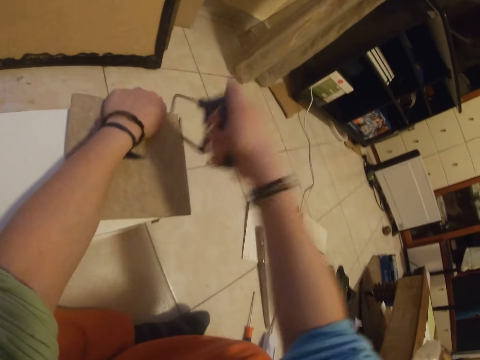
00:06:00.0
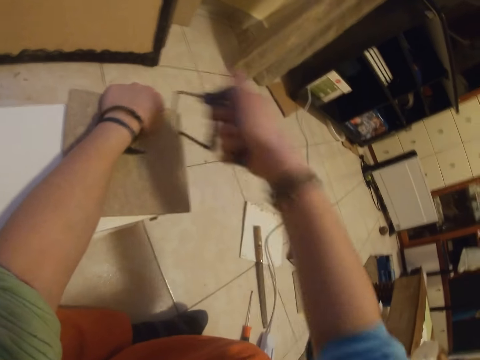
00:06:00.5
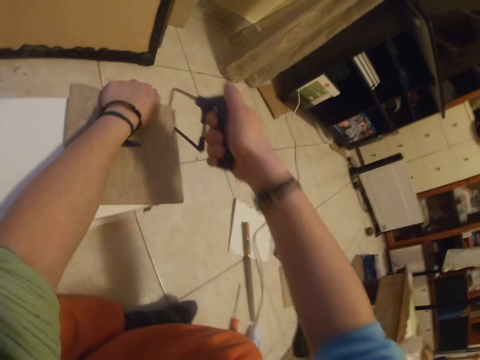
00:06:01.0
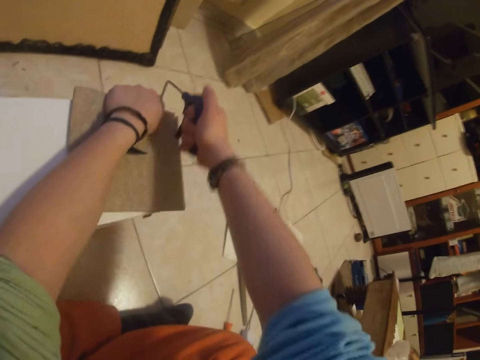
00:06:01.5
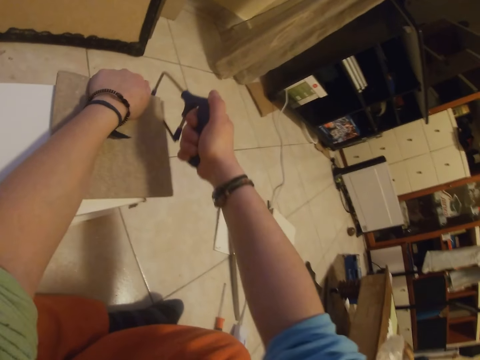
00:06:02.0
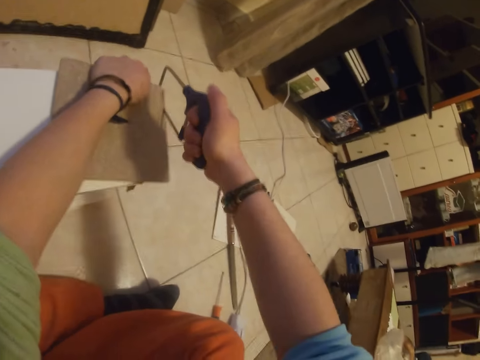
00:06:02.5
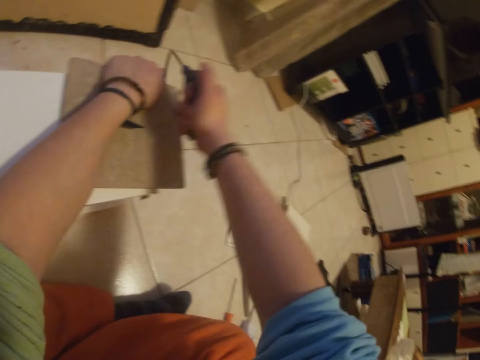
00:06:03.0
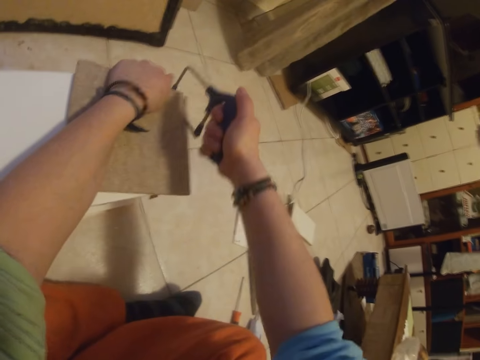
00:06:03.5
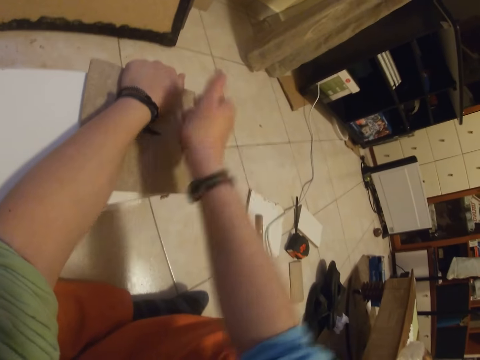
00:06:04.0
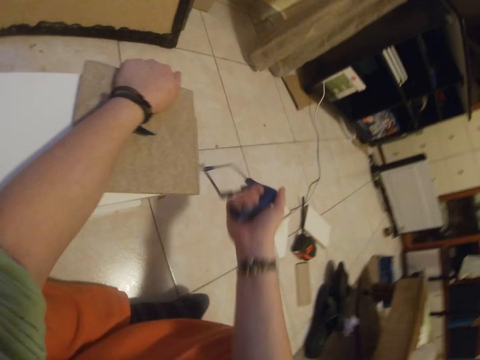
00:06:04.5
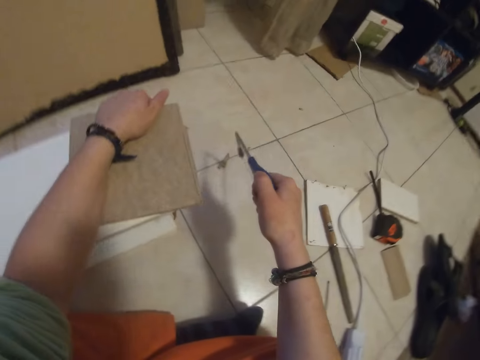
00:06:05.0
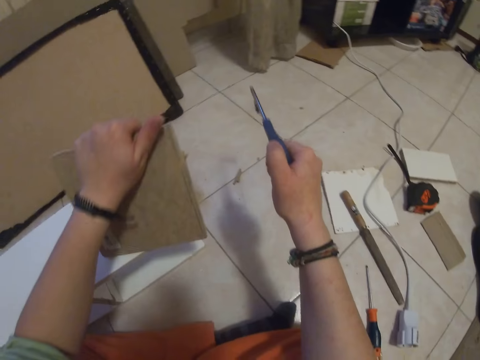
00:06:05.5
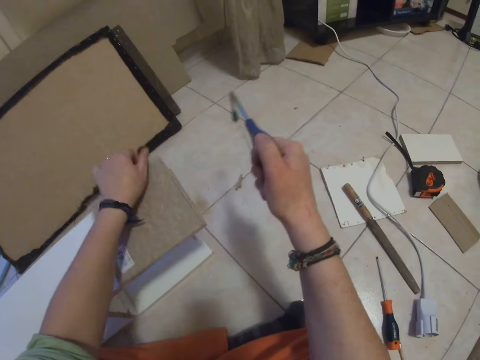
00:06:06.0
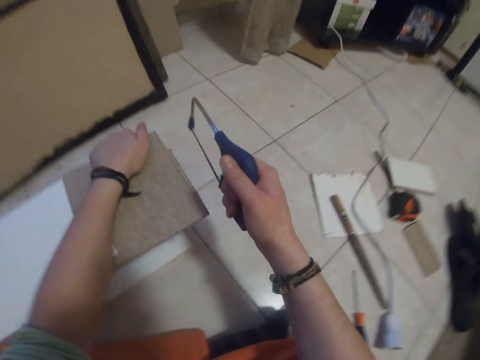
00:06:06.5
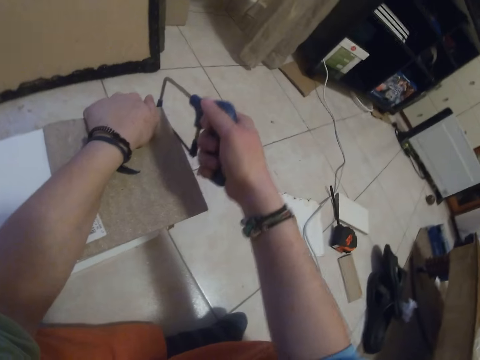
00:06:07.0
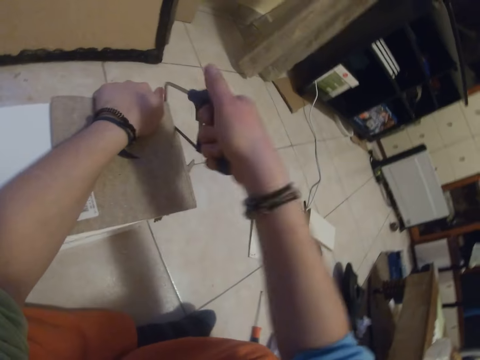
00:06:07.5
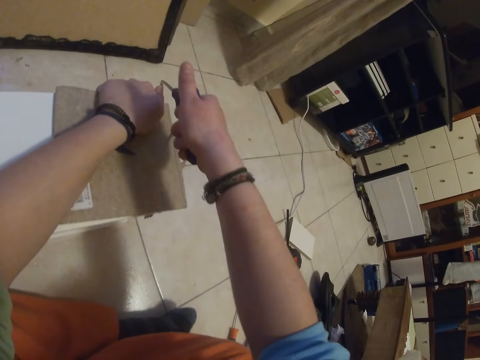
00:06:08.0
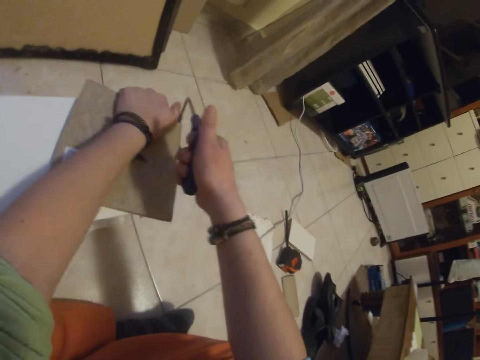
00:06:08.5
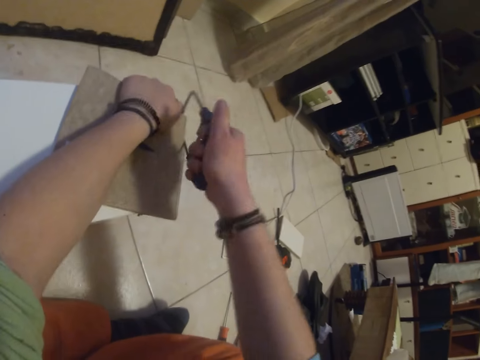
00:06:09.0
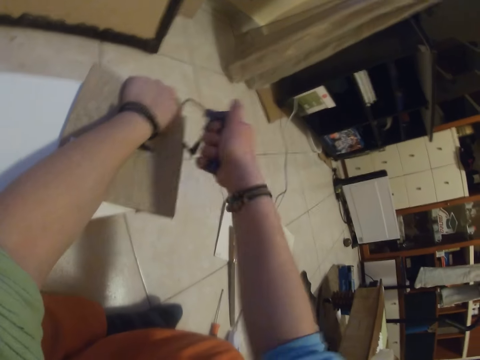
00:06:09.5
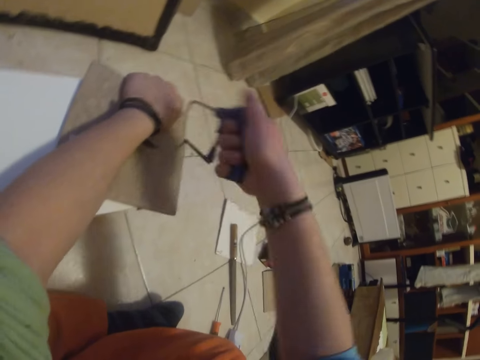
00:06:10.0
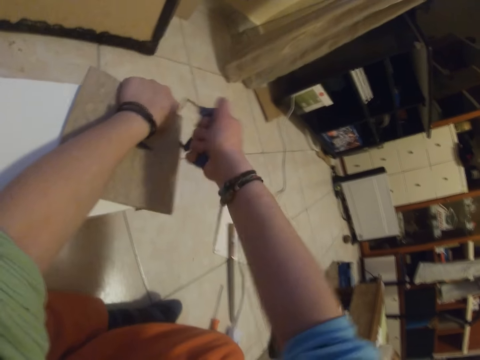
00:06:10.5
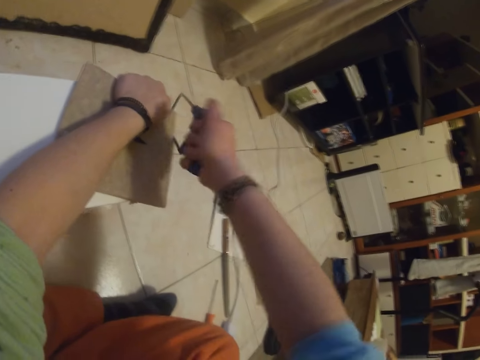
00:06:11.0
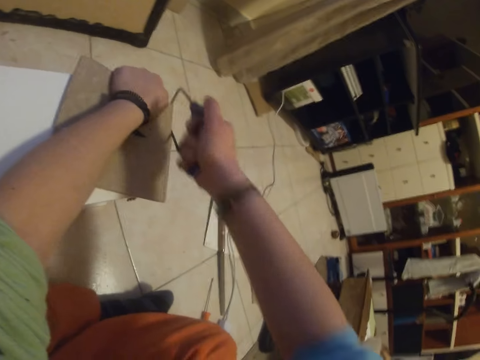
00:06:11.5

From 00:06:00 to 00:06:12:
The camera wearer holds the saw. He raises the piece of wood on the wooden shelf with his left hand. He holds the piece of wood. He places the piece of wood on the wooden shelf with his left hand. He cuts the piece of wood on the wooden shelf with the hacksaw in his right hand.

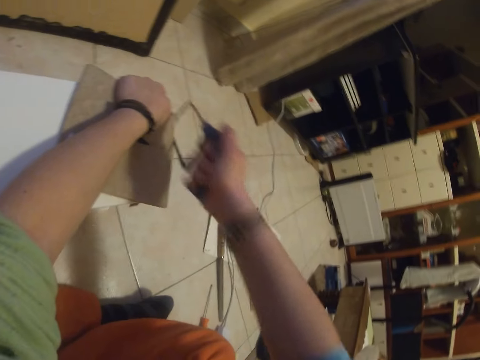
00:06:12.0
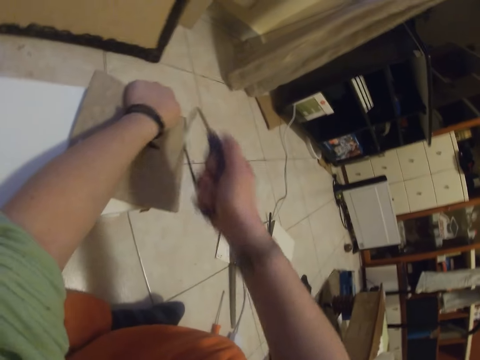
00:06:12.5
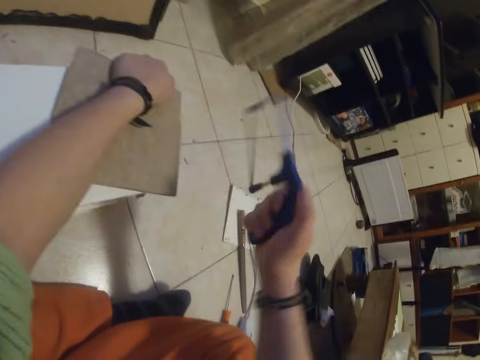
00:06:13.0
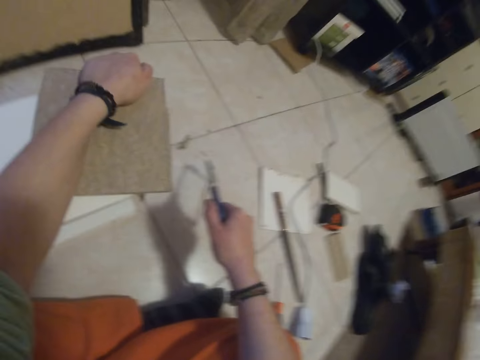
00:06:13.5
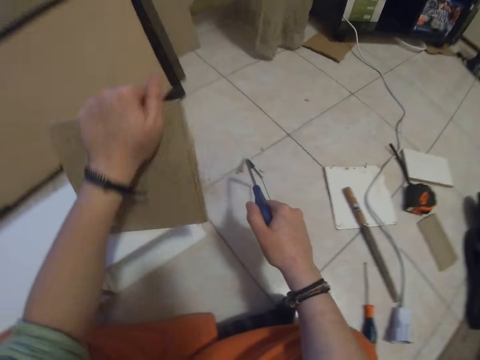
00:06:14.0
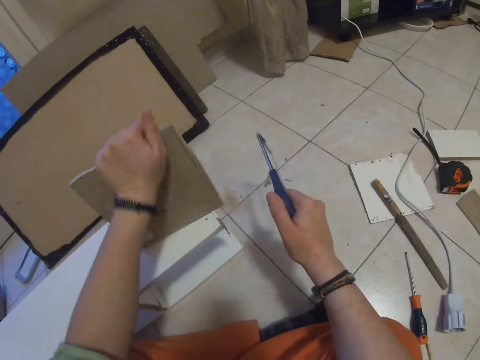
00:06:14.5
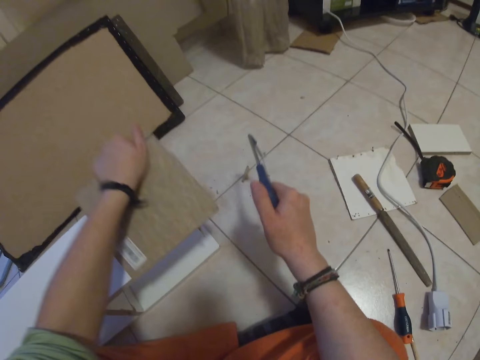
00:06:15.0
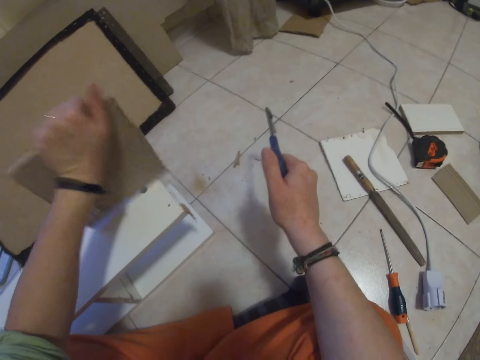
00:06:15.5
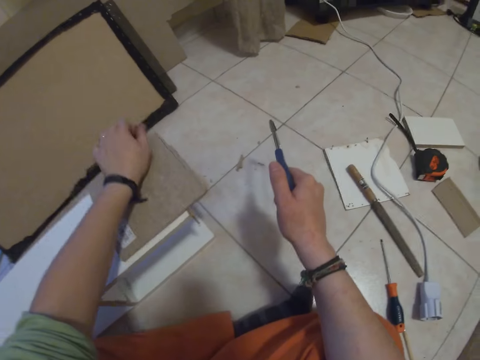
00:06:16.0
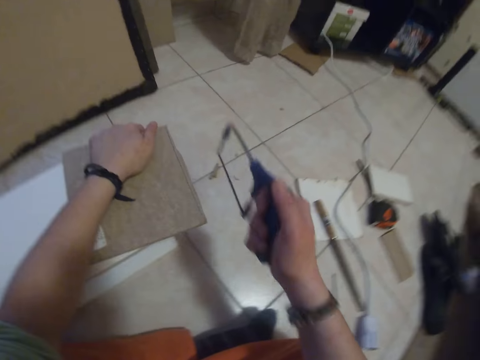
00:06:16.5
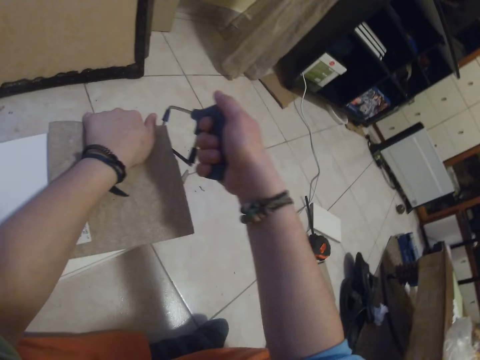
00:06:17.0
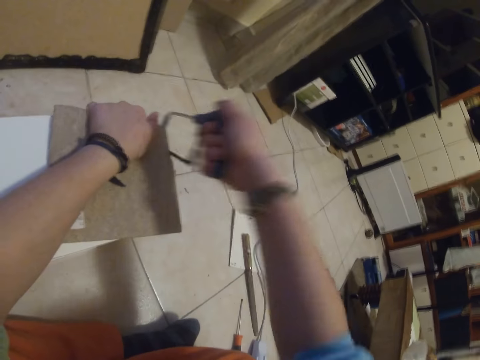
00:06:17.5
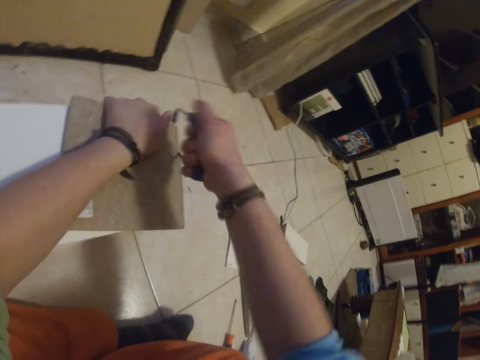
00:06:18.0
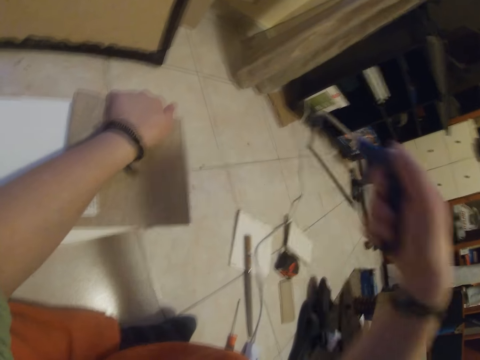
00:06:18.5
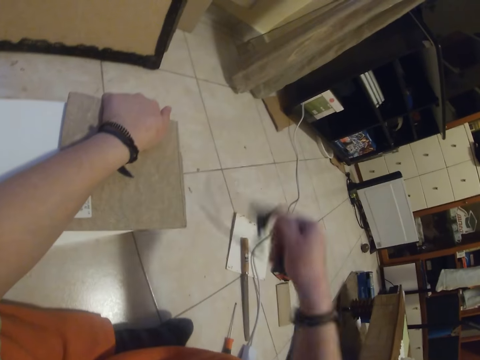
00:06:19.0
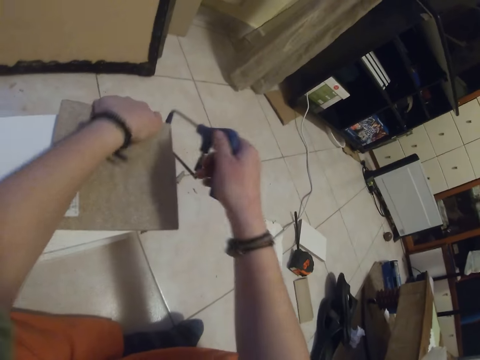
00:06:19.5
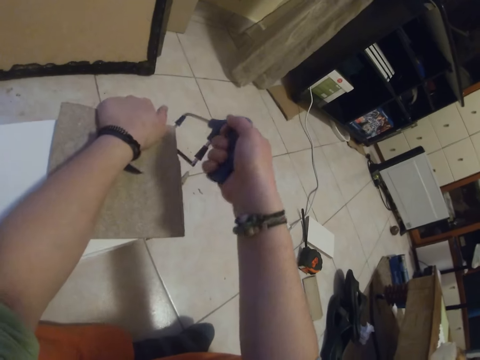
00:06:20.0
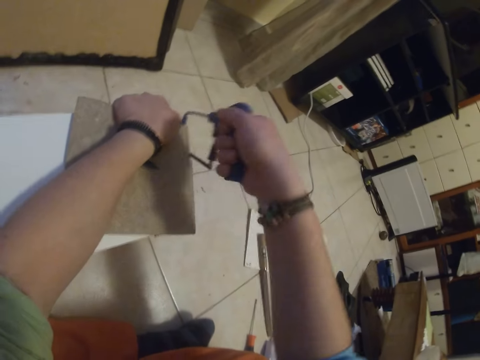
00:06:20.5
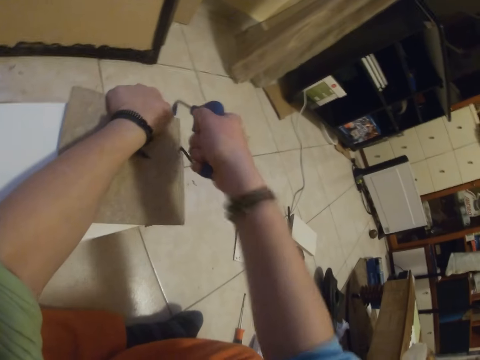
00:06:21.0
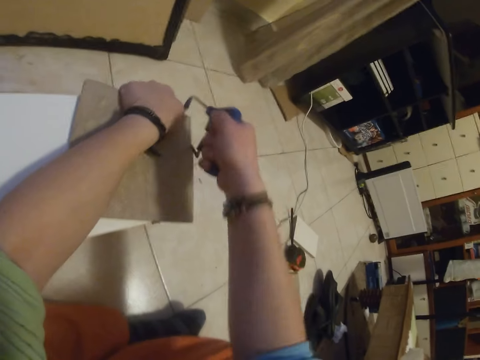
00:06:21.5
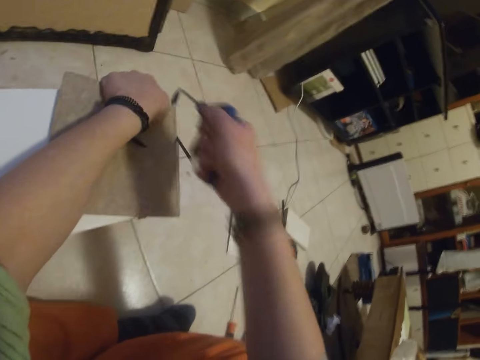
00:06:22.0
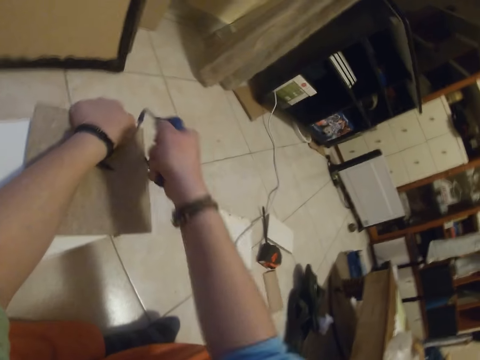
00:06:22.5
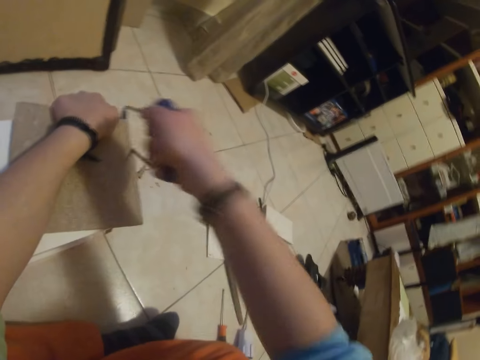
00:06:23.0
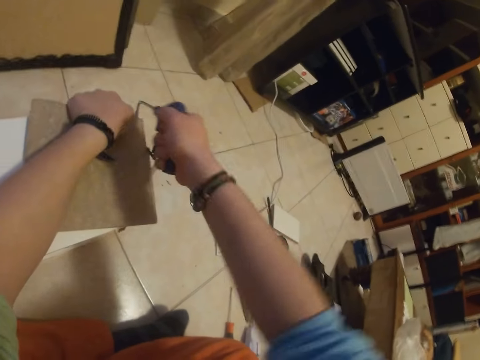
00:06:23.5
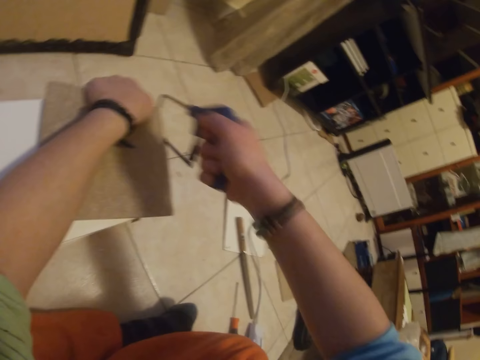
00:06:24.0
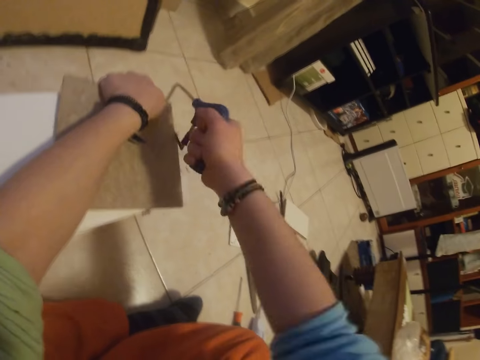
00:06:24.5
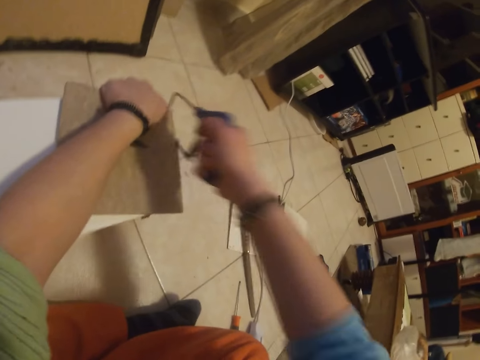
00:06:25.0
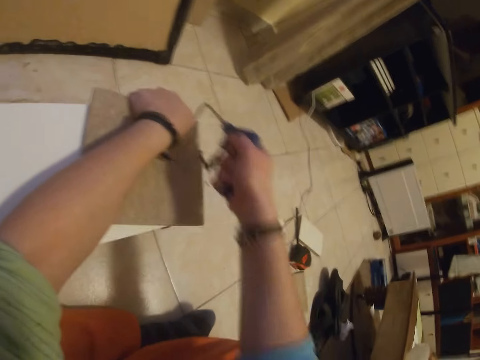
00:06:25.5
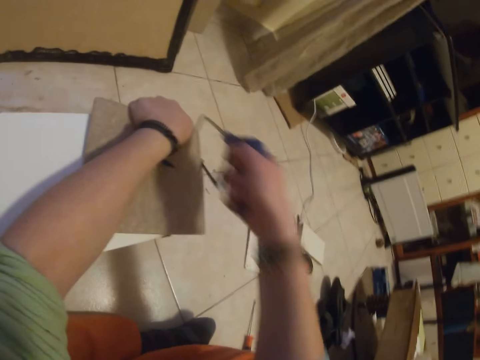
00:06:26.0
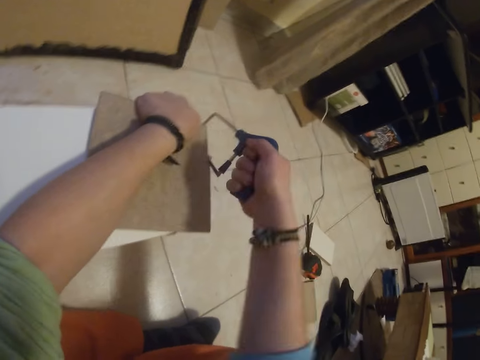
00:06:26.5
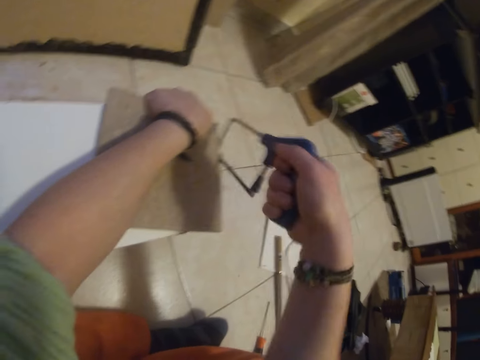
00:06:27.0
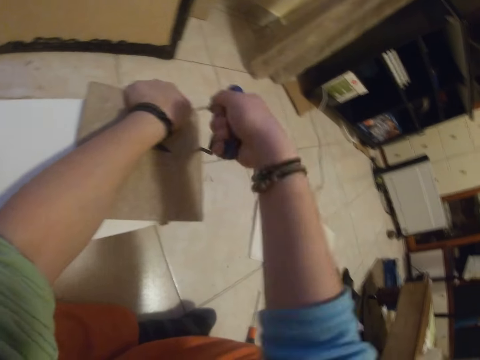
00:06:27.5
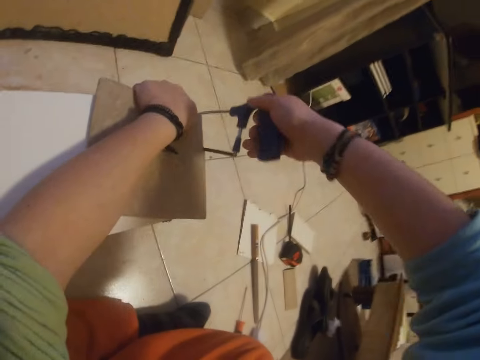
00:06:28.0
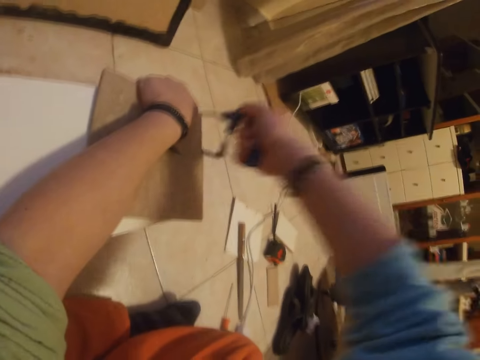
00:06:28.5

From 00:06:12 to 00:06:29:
The camera wearer holds the saw. He raises the piece of wood on the wooden shelf with his left hand. He holds the piece of wood. He places the piece of wood on the wooden shelf with his left hand. He shakes the piece of wood on the wooden shelf with his left hand. He places the piece of wood on the wooden shelf with his left hand. He cuts the piece of wood on the wooden shelf with the hacksaw in his right hand. He holds the saw. He cuts the saw.
